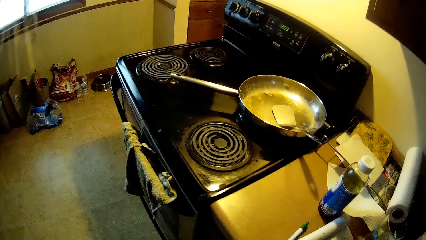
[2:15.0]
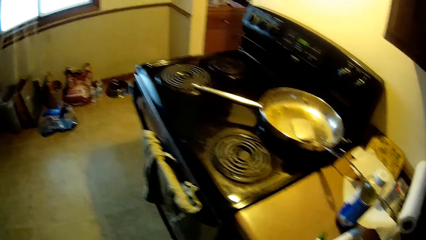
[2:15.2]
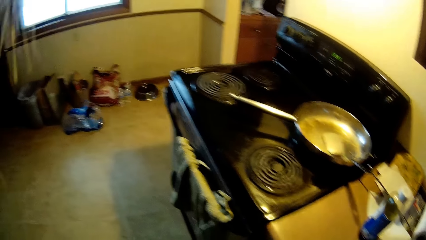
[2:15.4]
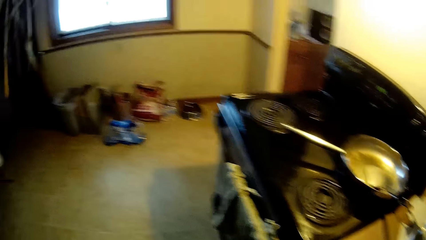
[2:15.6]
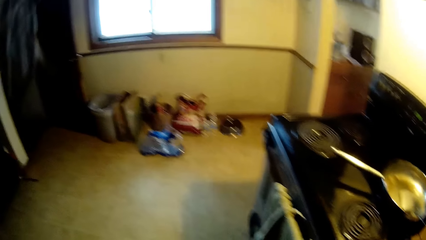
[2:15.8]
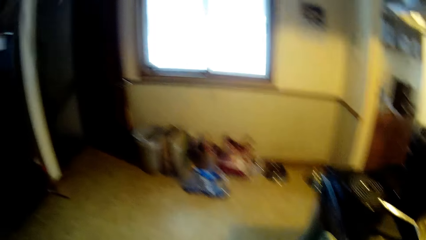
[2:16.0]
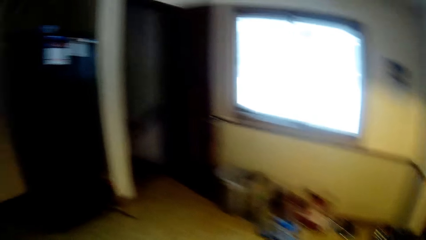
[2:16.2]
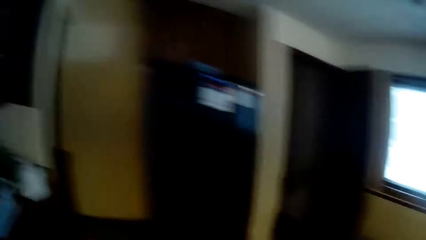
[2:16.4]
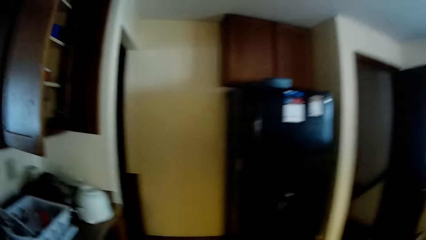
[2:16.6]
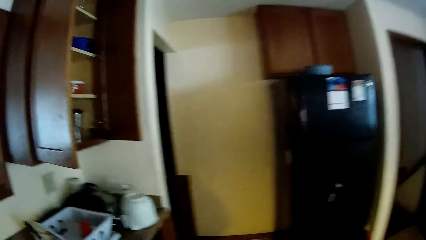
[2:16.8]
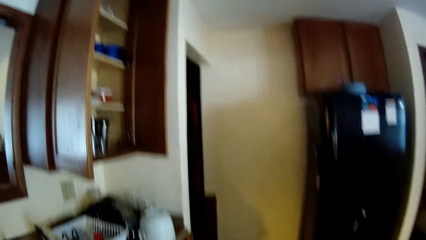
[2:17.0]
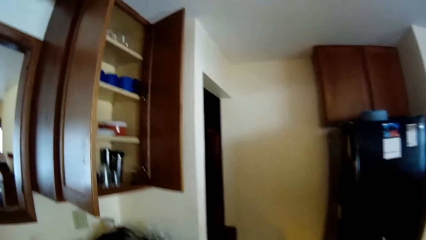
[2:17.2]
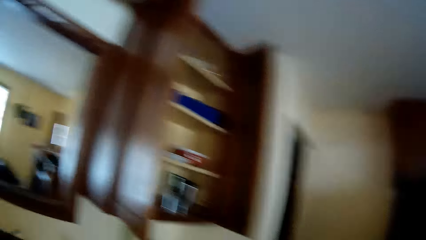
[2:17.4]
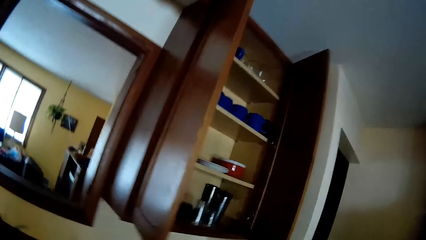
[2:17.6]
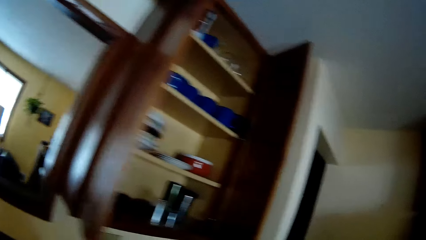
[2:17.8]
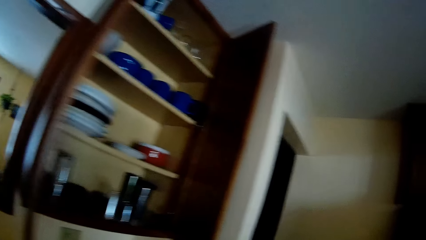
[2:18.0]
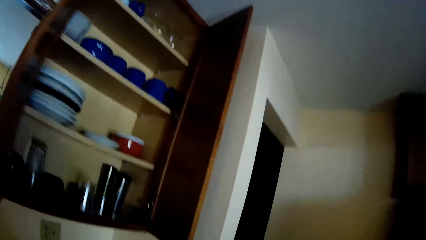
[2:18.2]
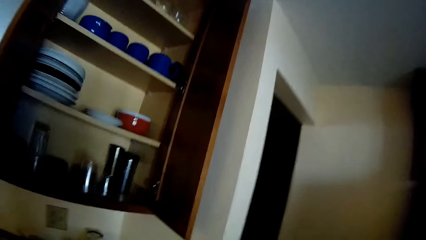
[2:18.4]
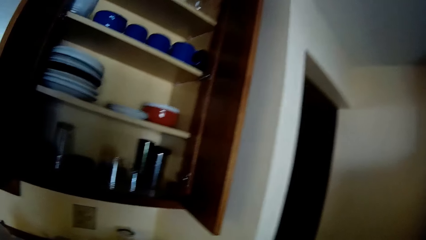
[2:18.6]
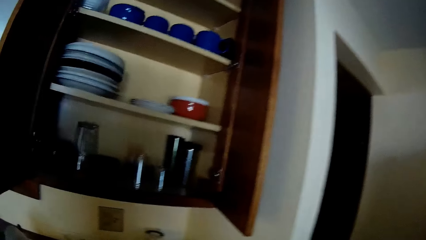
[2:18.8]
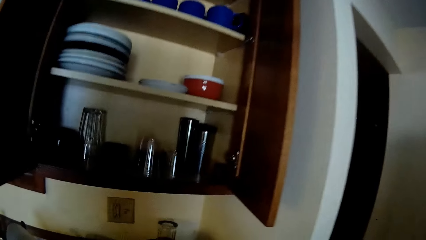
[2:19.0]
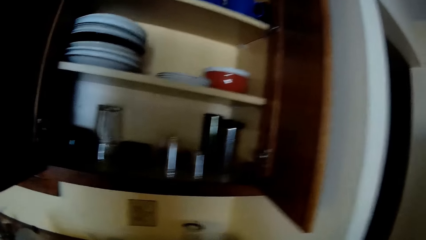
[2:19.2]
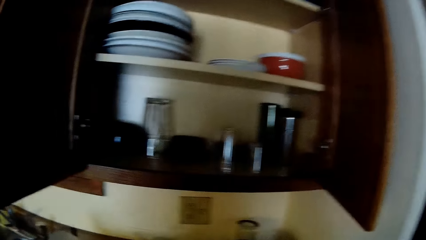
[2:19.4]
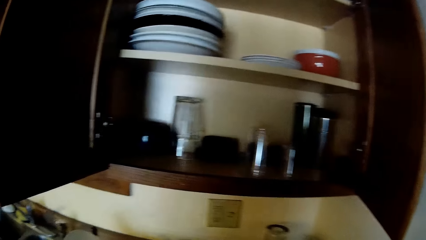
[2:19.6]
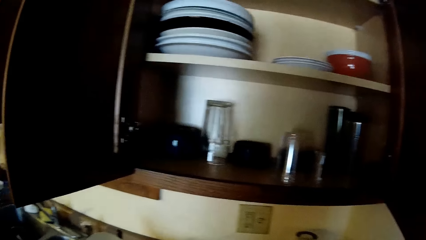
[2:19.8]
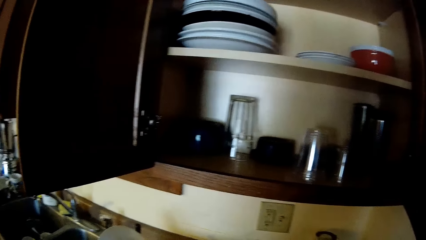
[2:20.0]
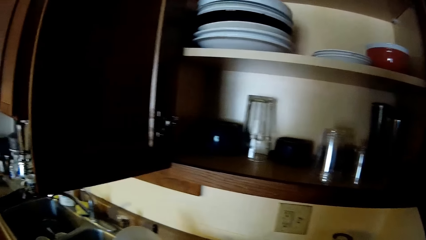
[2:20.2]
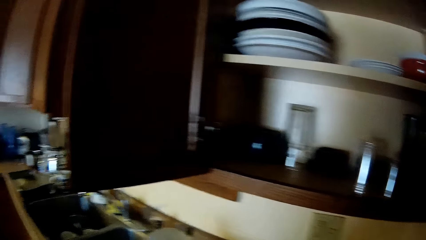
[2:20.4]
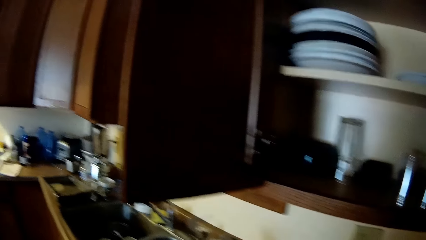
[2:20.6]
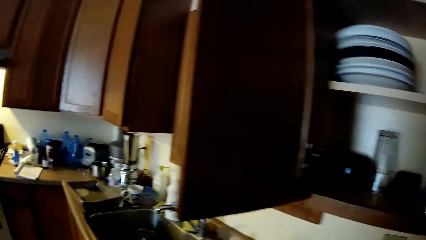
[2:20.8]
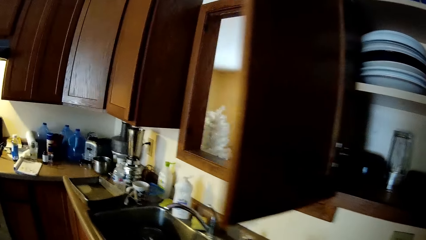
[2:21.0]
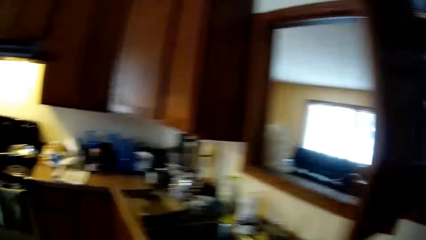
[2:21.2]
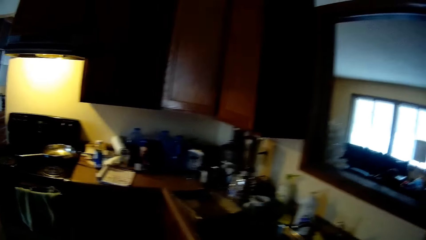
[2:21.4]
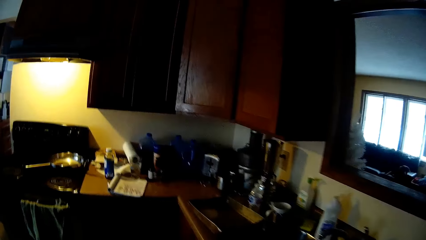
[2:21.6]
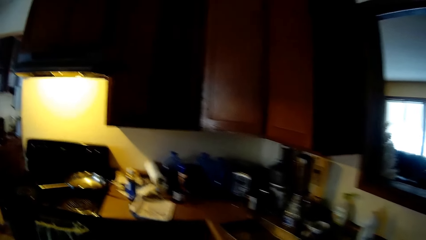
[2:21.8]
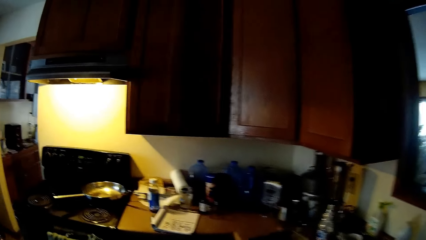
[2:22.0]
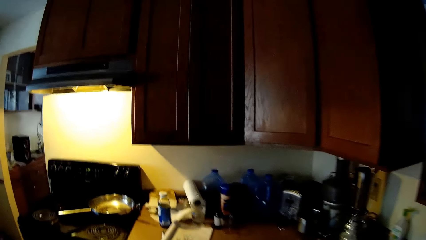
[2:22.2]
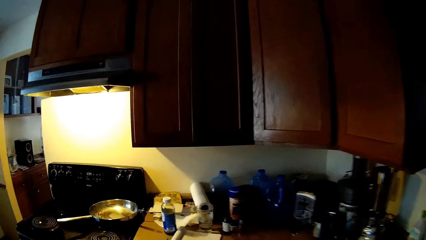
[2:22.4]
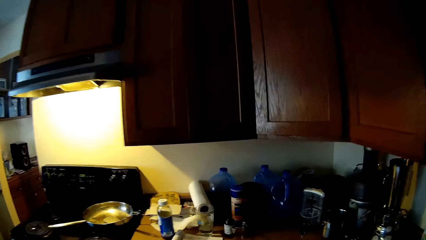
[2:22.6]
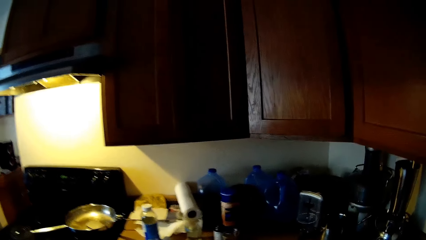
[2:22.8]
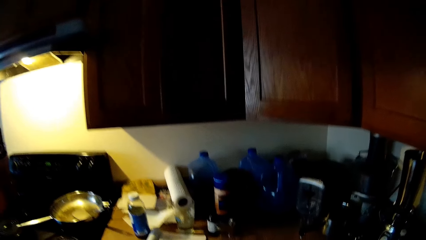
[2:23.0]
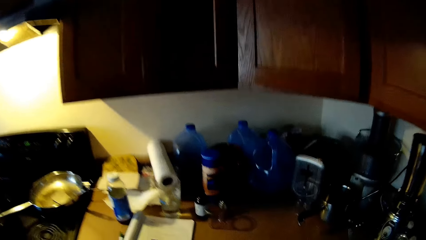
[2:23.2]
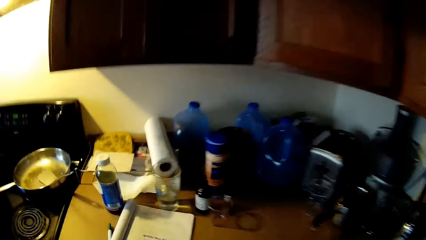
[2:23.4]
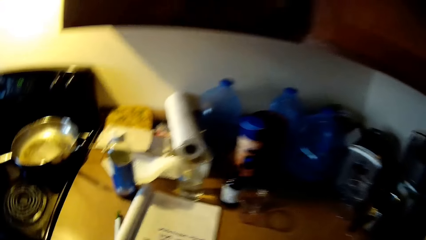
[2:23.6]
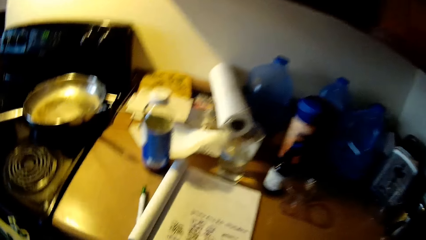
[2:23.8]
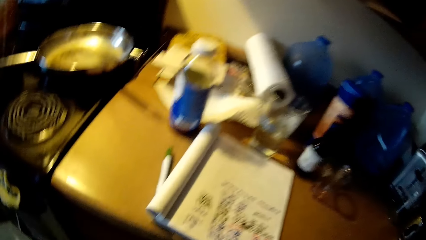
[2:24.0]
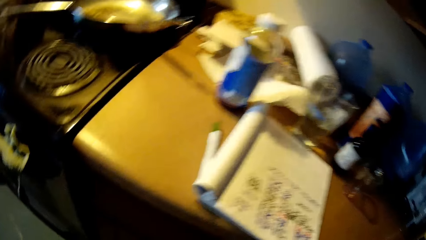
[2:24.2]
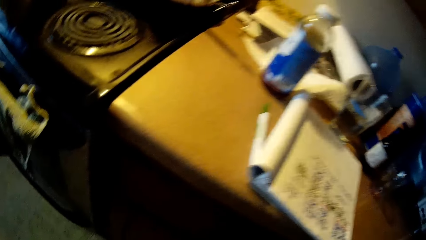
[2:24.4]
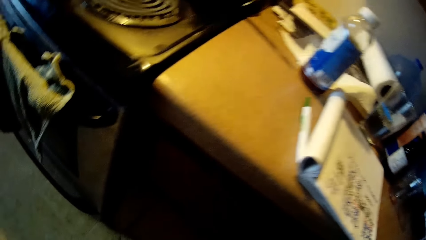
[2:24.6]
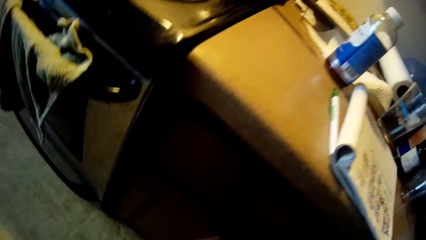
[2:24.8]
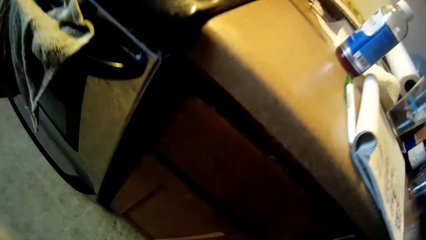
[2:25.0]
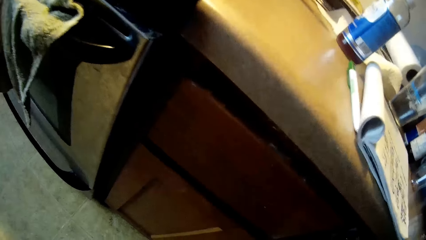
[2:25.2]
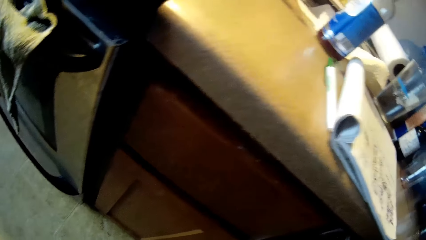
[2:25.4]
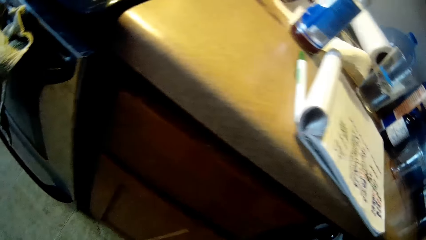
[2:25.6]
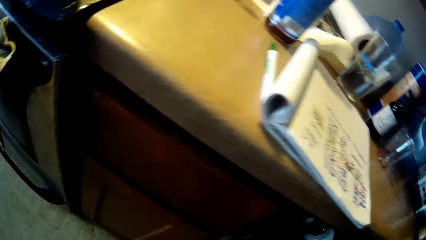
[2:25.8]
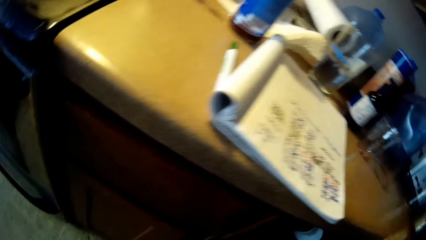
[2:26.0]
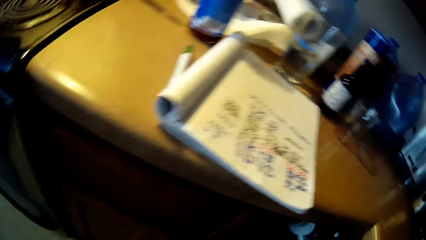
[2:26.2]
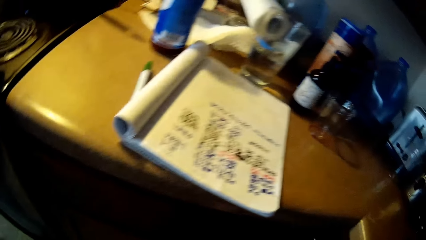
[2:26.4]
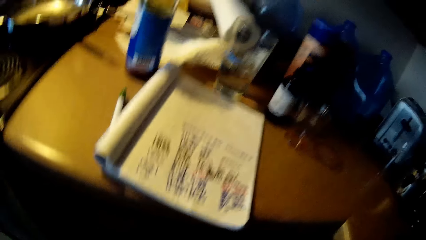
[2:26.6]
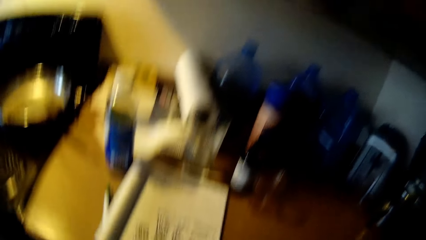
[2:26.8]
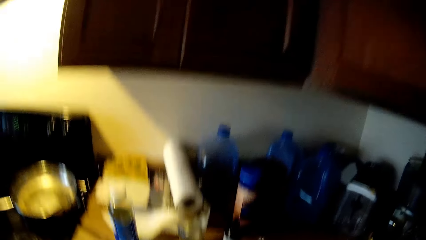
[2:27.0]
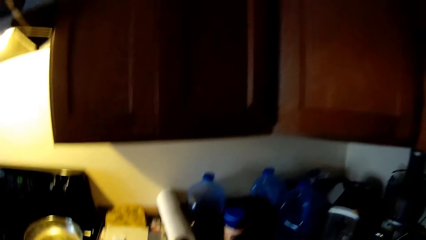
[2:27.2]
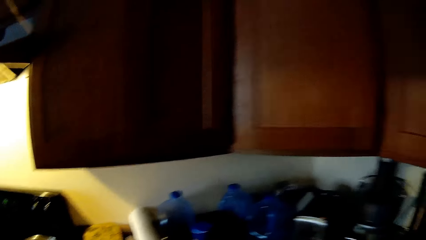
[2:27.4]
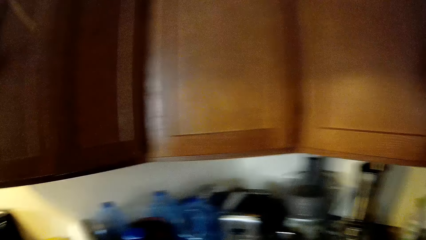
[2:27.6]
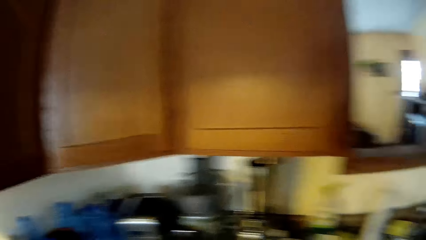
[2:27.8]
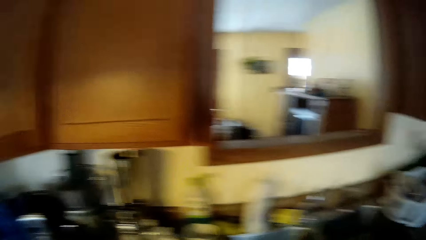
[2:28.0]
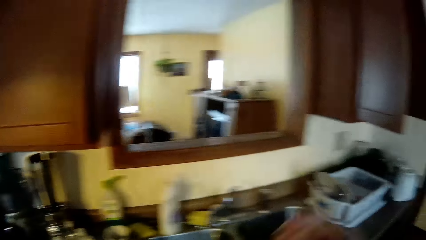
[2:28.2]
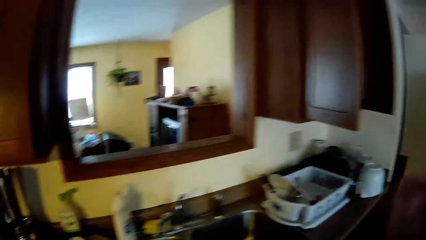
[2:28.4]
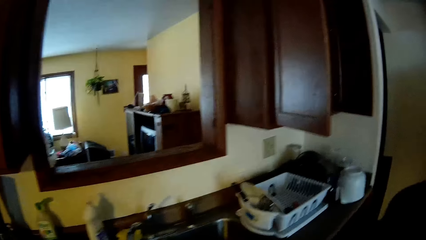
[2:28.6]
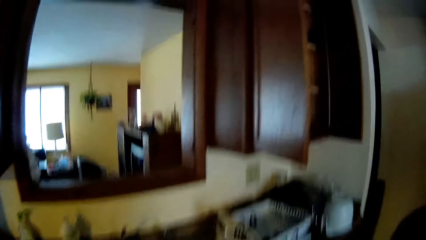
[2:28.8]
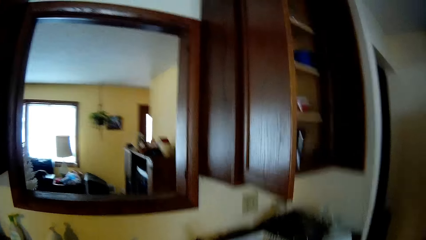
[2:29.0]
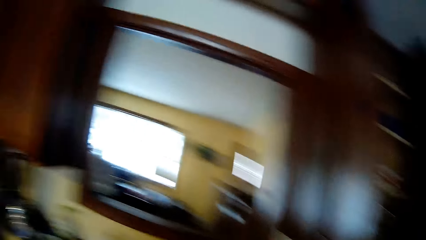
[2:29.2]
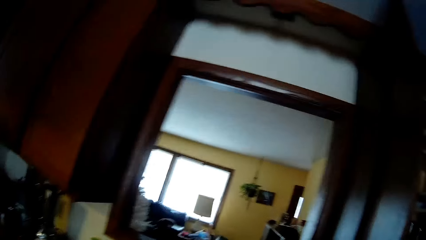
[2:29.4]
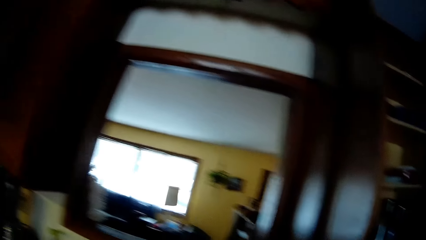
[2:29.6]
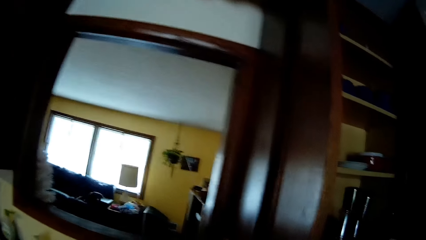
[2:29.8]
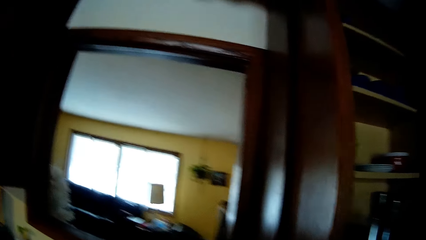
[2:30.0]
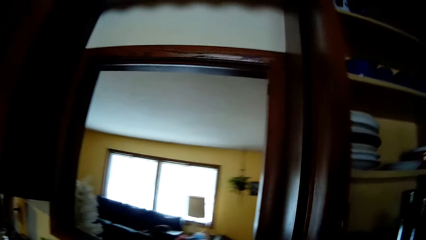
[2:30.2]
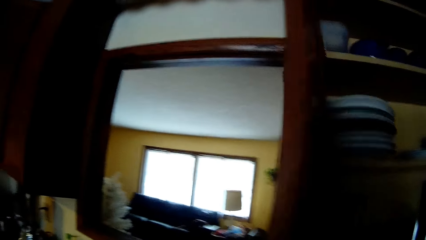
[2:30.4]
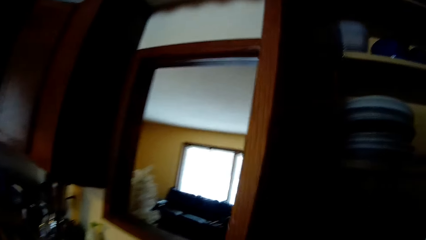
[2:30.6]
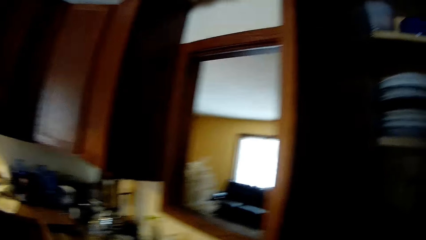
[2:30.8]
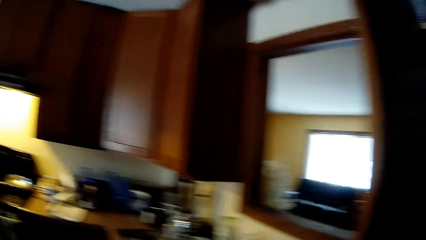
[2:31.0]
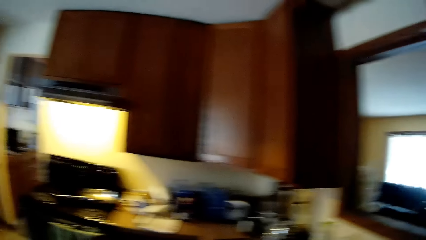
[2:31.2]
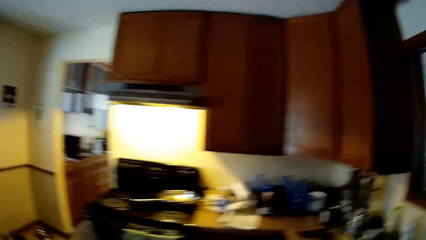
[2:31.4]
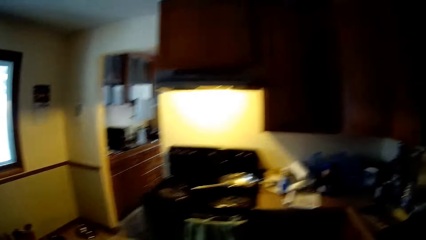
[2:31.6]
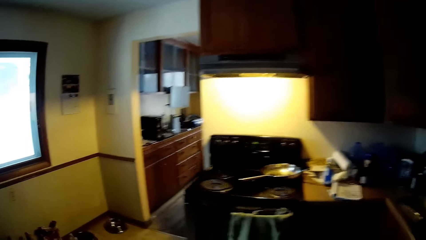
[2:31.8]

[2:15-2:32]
The camera wearer opens the cabinet door. She lifts her right hand. She walks around the room.
